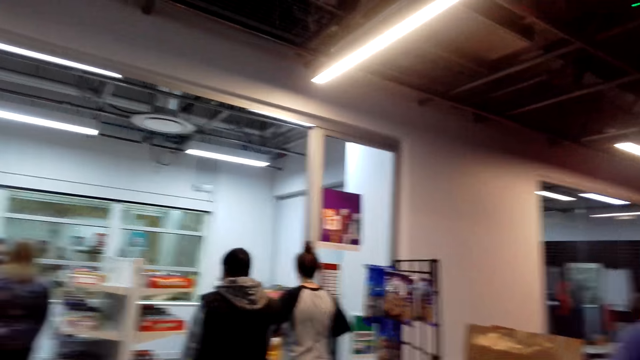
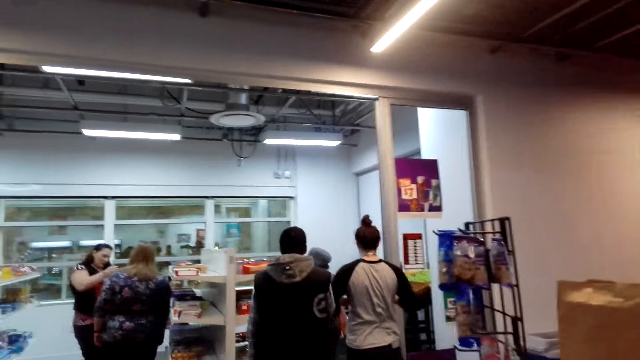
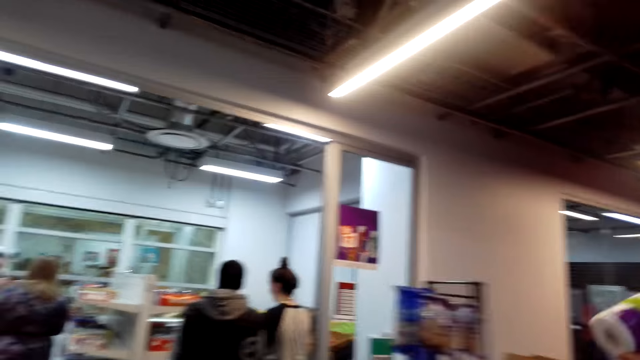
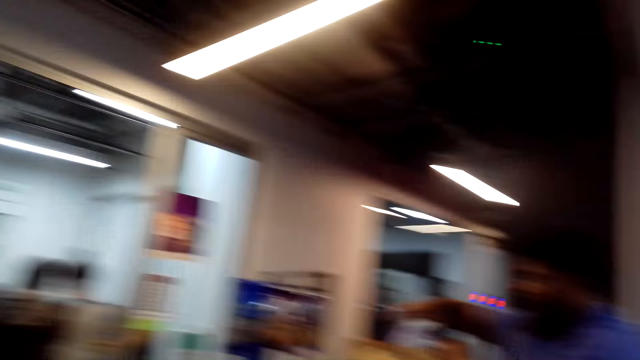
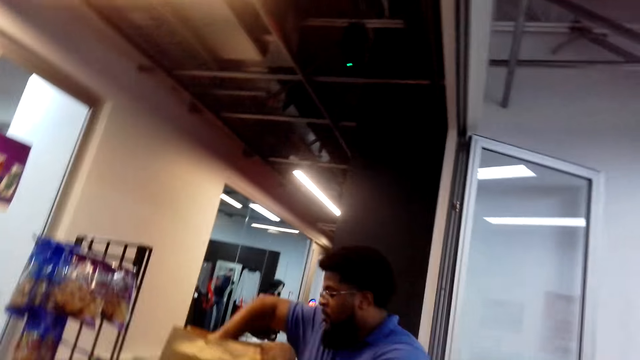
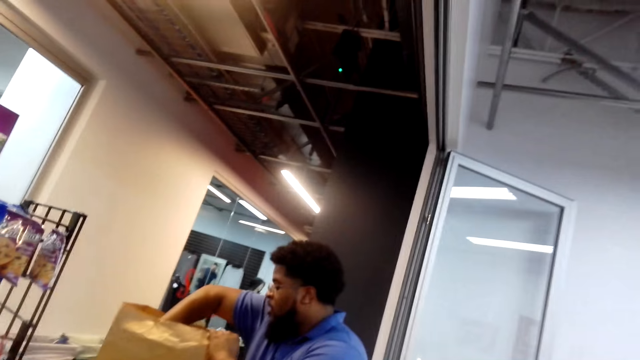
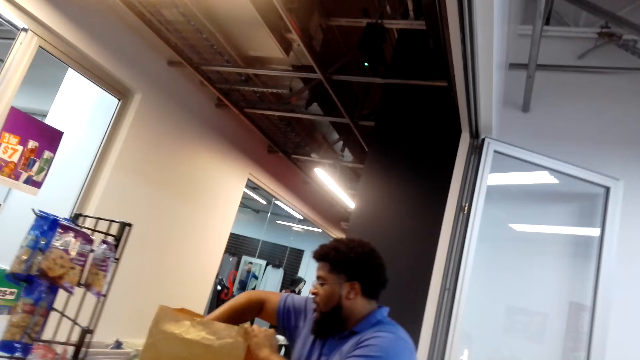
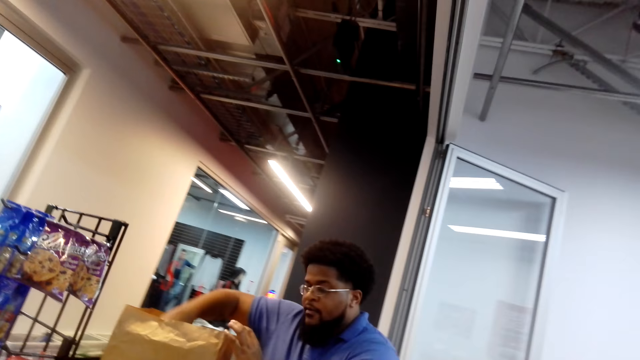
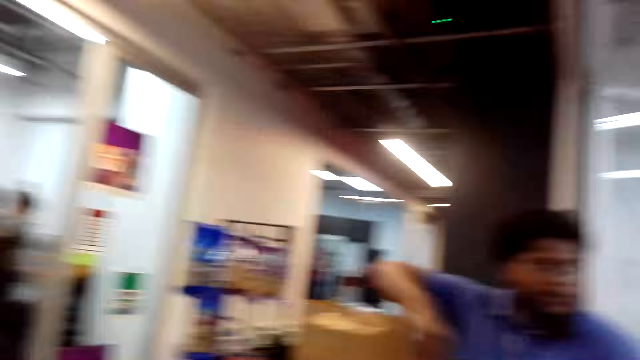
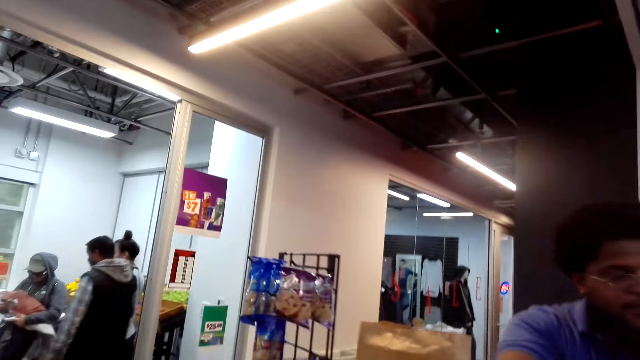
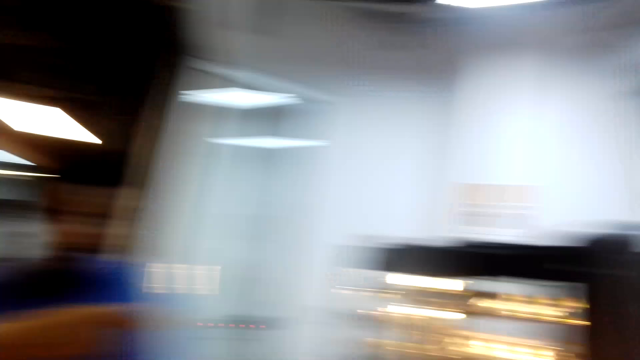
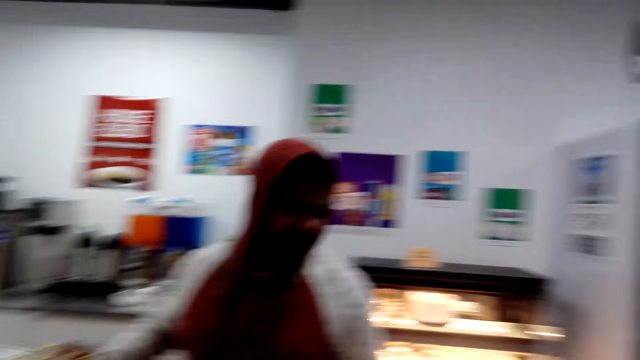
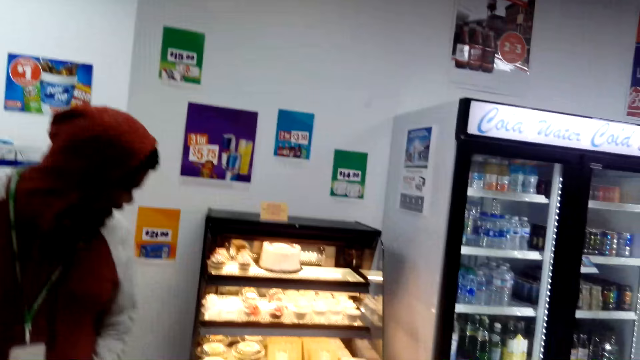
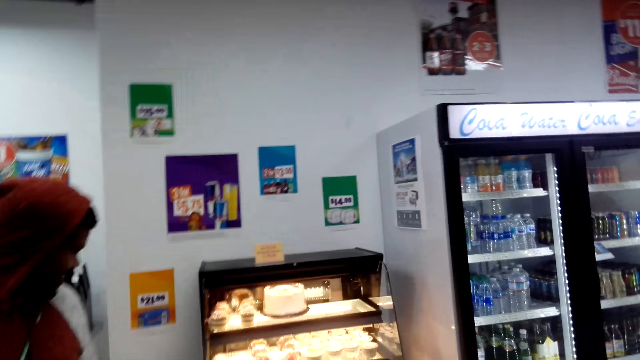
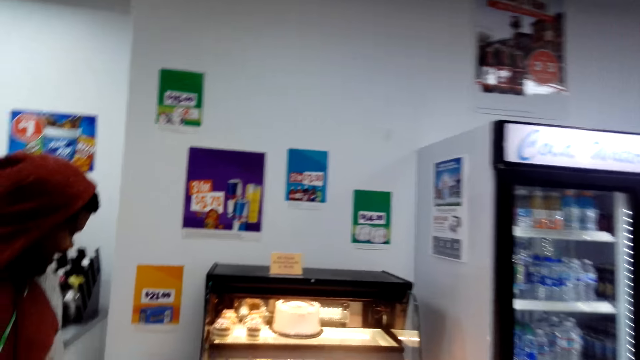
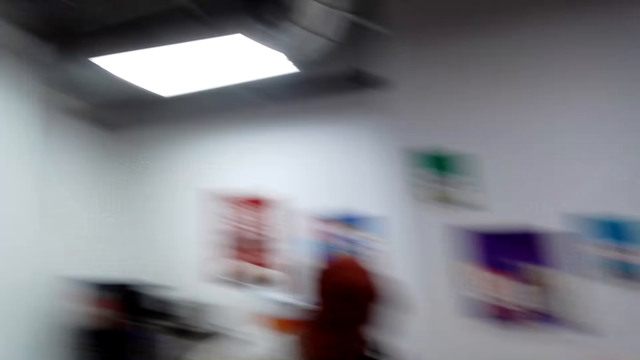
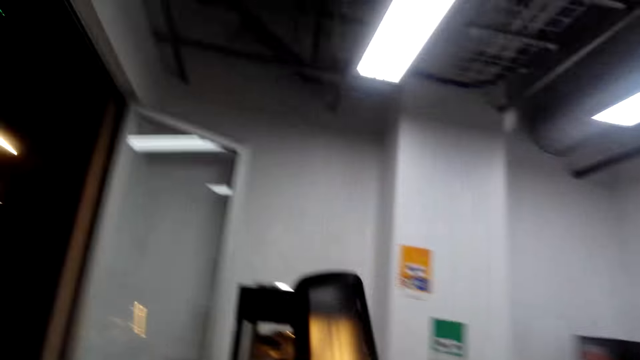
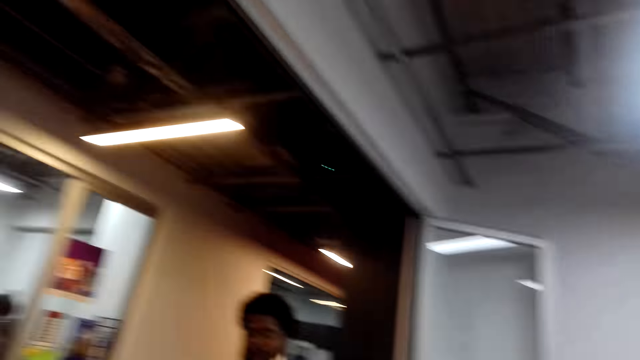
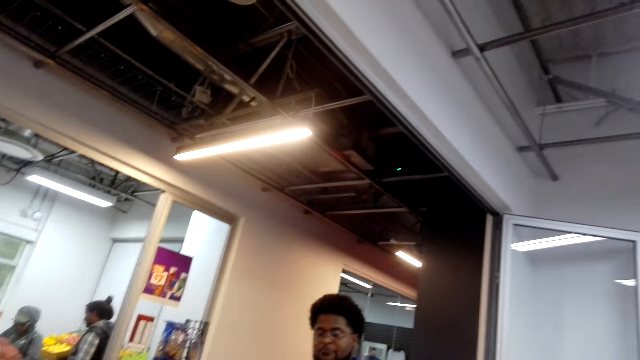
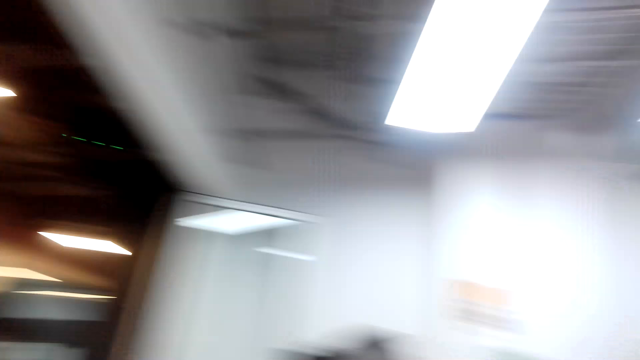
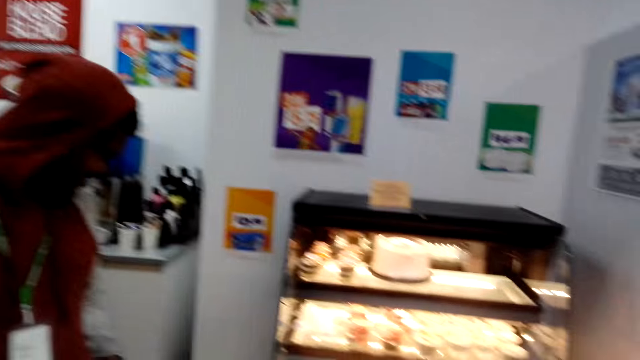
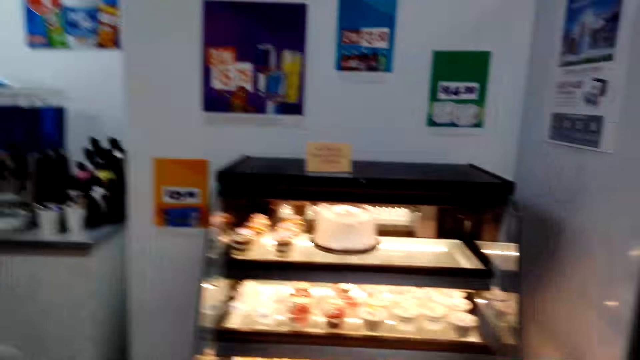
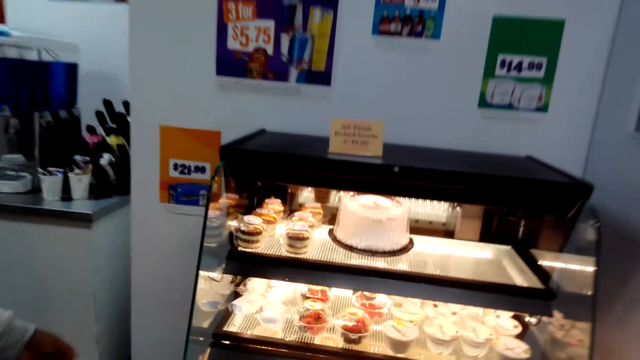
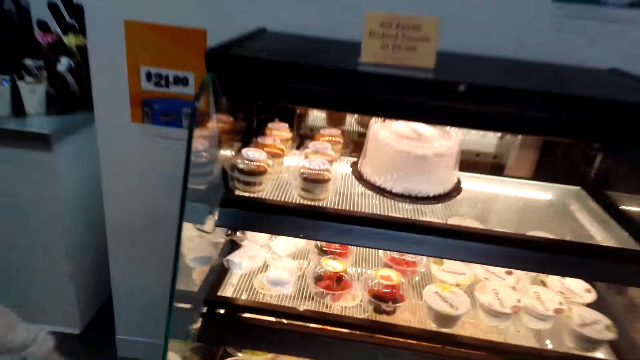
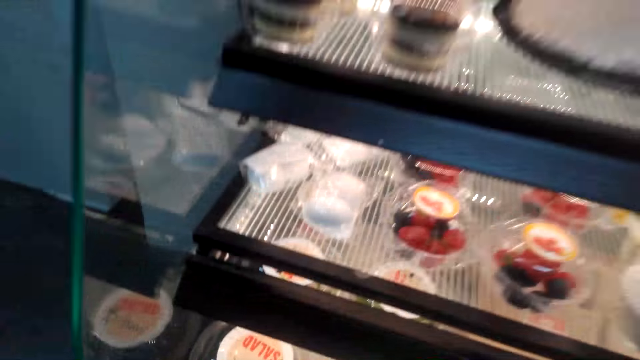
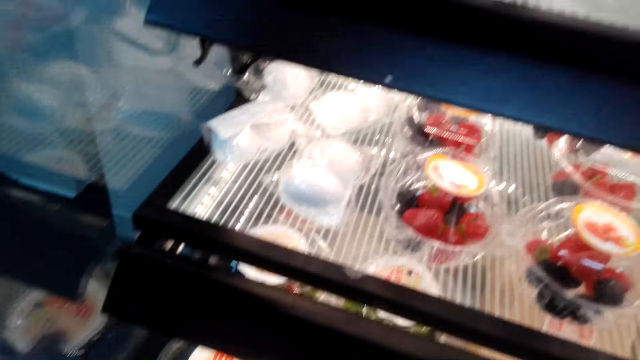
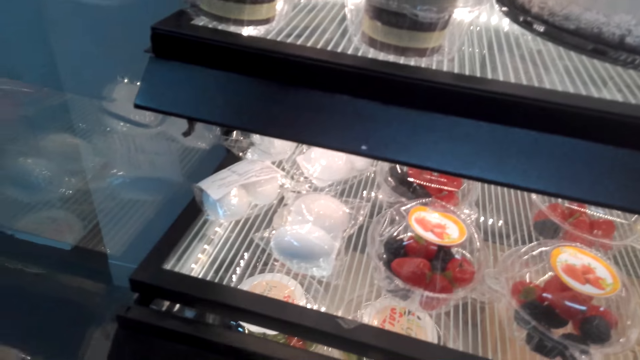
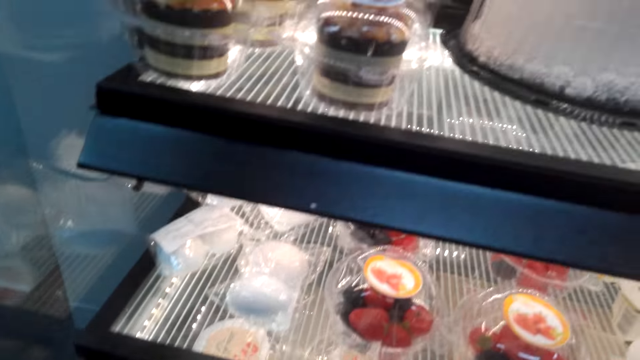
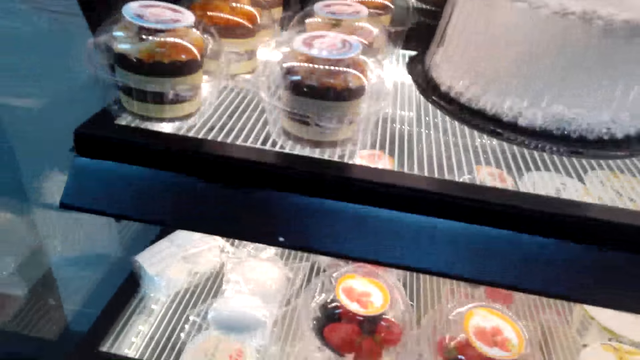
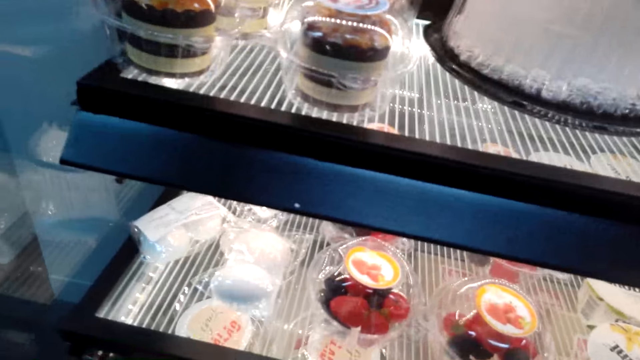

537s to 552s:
The camera wearer looks around the supermarket. A man loads the purchases in the shopping bag. The camera wearer looks around the supermarket. Another man looks around the supermarket. The camera wearer converses with the other man. They walk across the store. They look around the supermarket. The other man looks at the cakes. The camera wearer looks at the cakes. They converse with the other man.

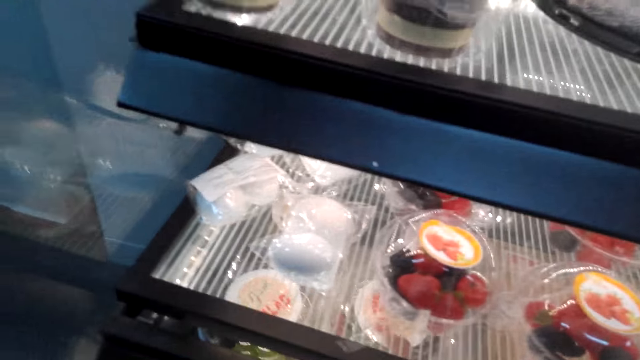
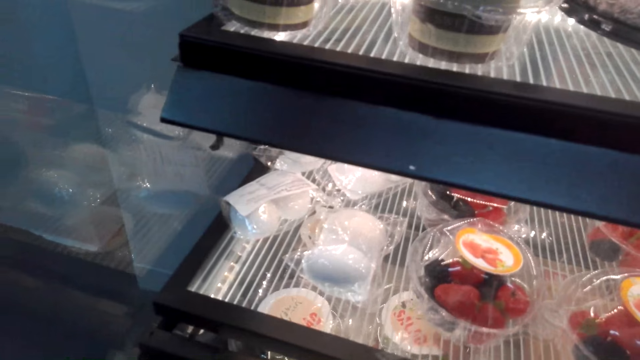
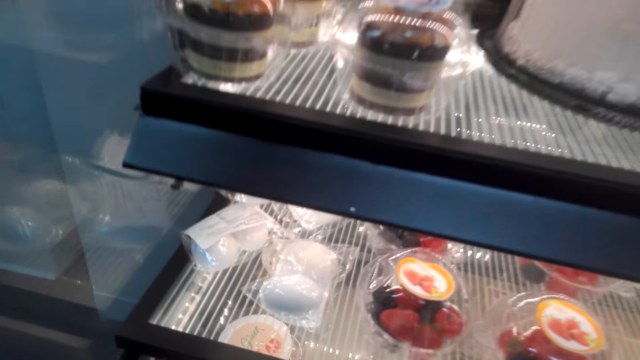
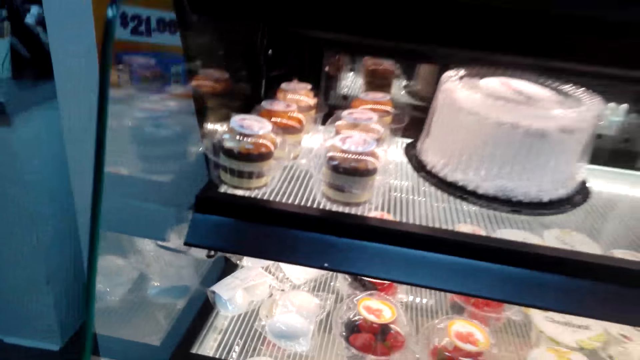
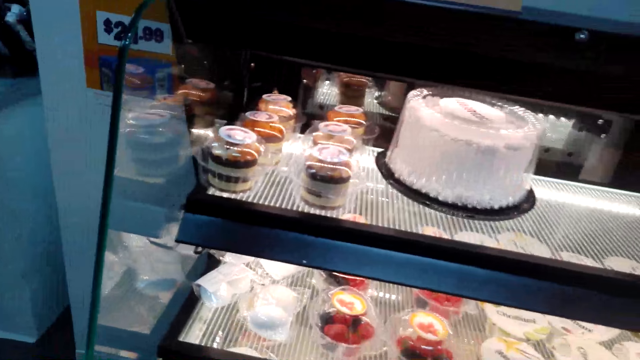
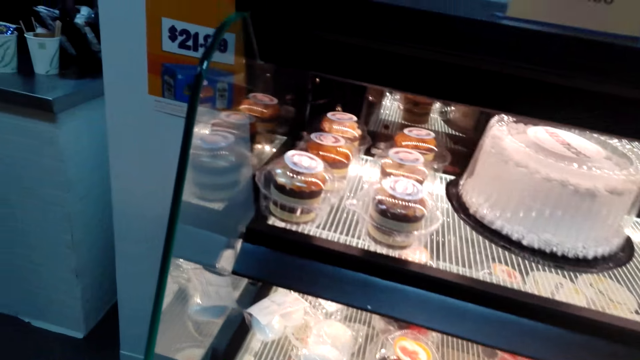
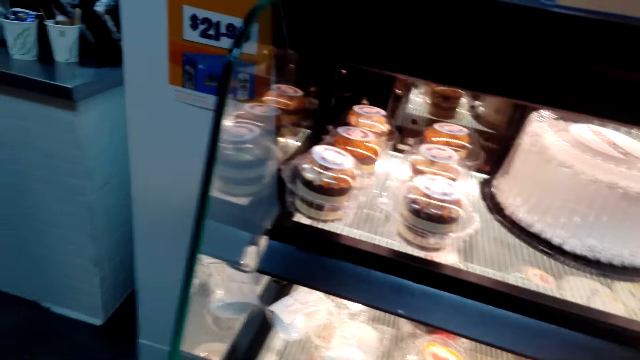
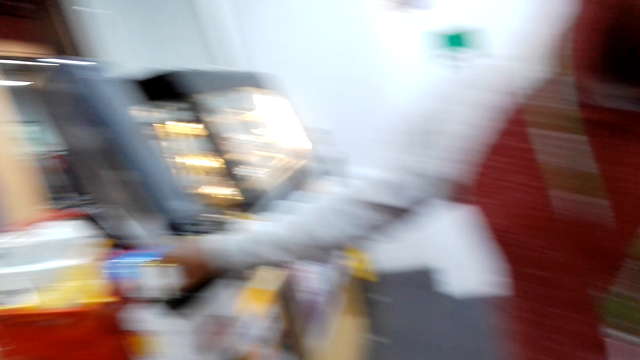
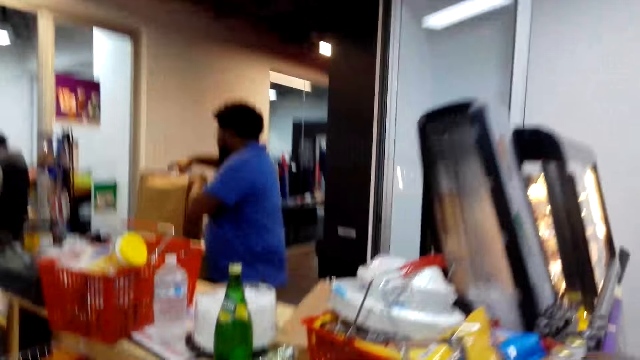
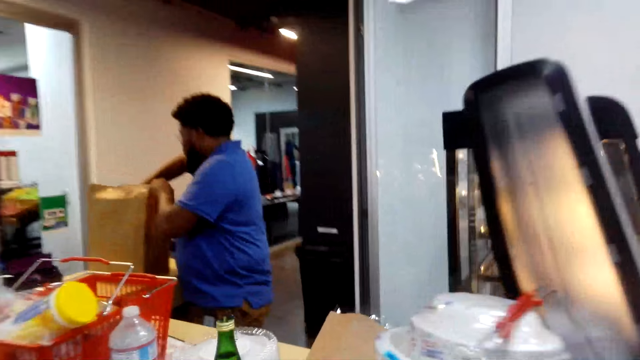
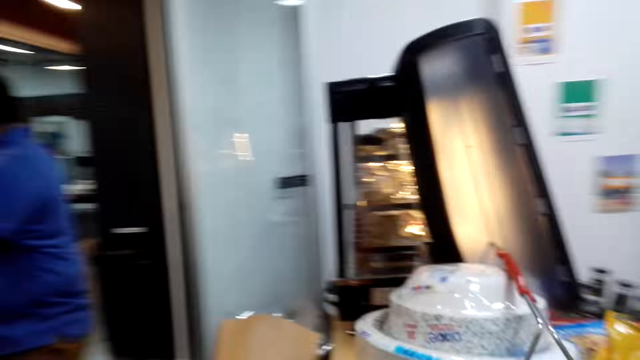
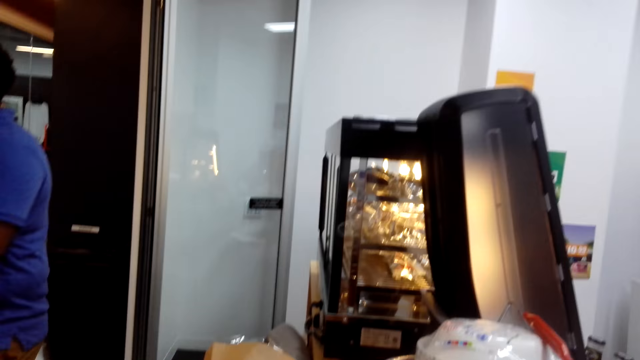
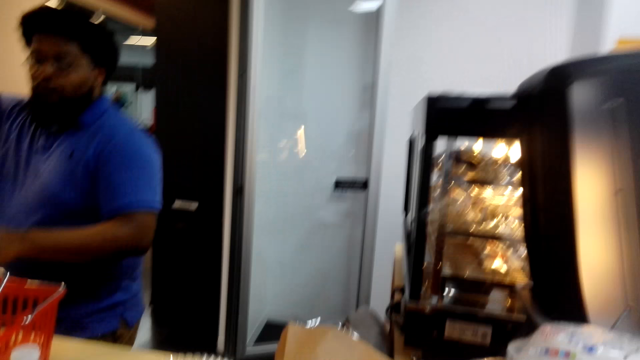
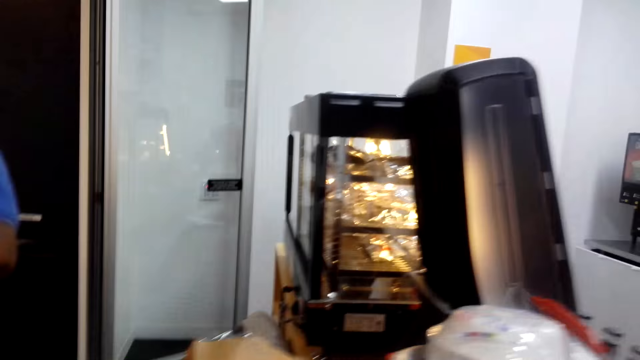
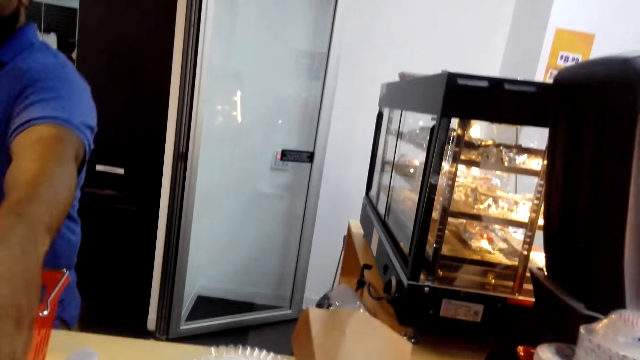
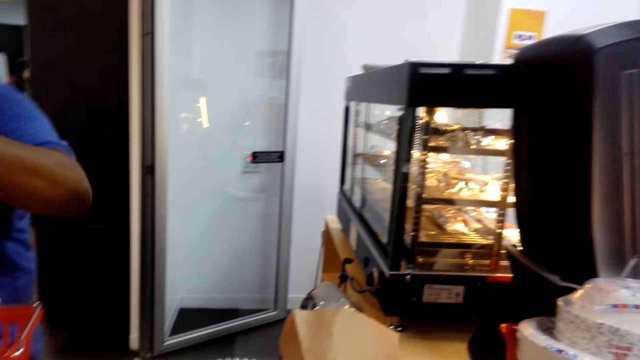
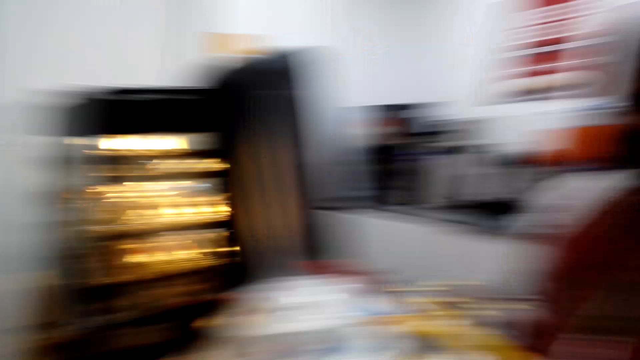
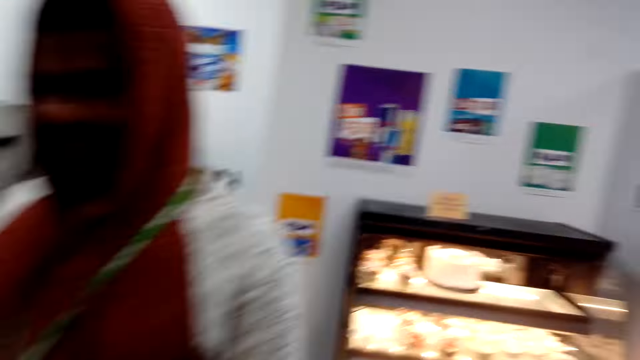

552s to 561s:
The camera wearer looks around the shop. A man packs items. The camera wearer places something on the counter table. The man packs items. Another man stands at the counter. The camera wearer walks around the shop.
